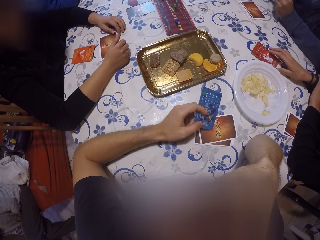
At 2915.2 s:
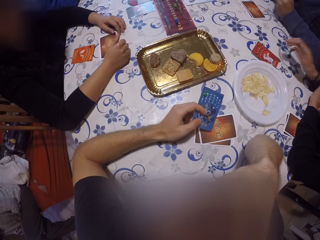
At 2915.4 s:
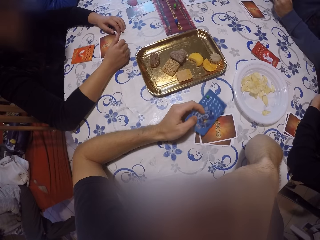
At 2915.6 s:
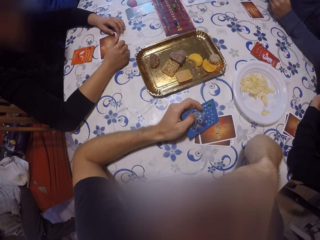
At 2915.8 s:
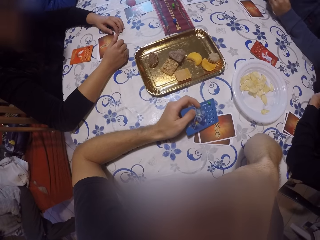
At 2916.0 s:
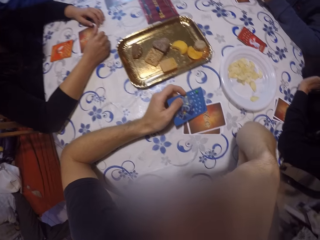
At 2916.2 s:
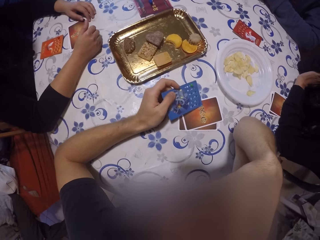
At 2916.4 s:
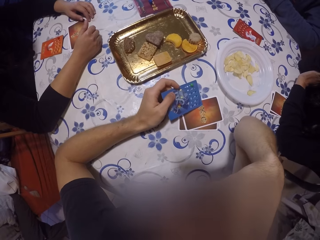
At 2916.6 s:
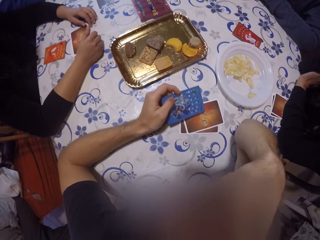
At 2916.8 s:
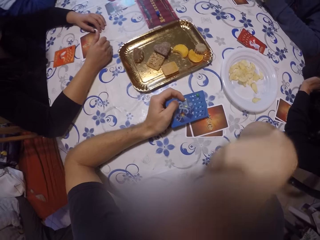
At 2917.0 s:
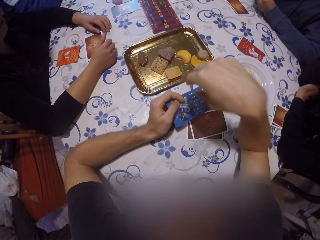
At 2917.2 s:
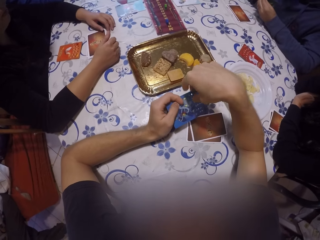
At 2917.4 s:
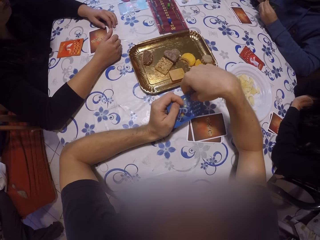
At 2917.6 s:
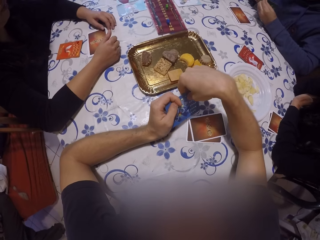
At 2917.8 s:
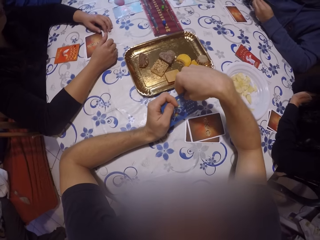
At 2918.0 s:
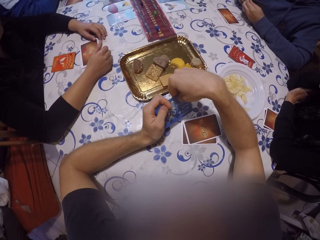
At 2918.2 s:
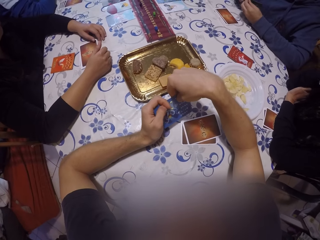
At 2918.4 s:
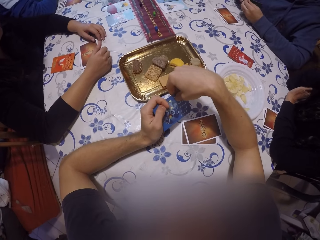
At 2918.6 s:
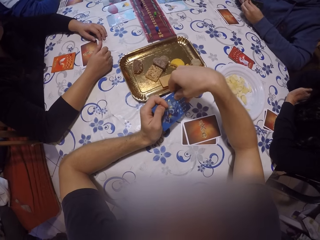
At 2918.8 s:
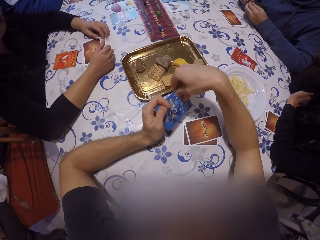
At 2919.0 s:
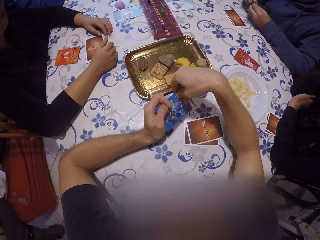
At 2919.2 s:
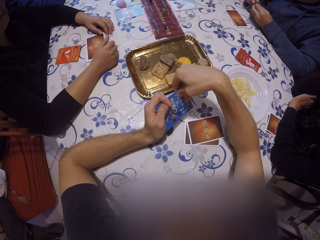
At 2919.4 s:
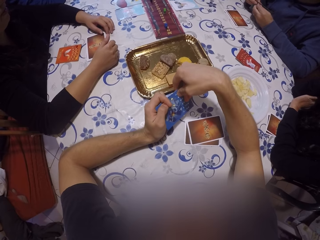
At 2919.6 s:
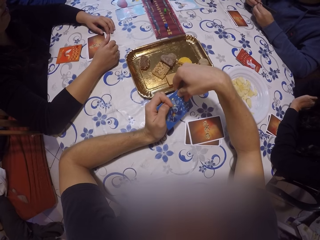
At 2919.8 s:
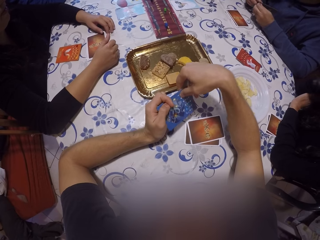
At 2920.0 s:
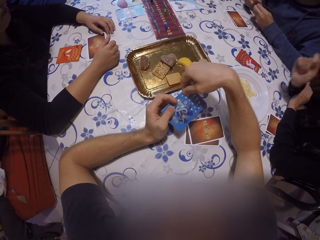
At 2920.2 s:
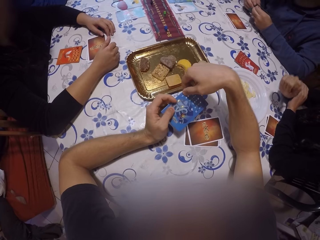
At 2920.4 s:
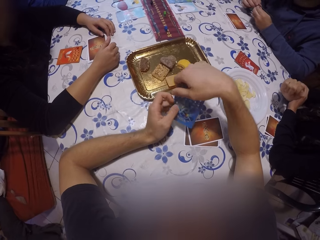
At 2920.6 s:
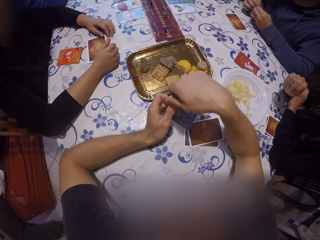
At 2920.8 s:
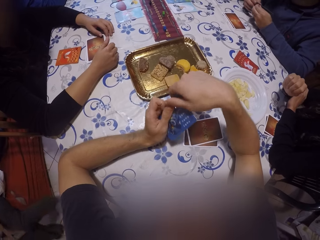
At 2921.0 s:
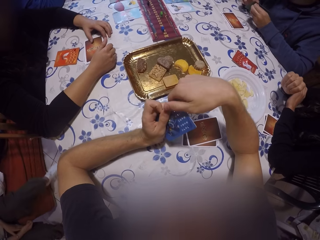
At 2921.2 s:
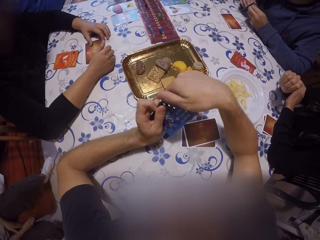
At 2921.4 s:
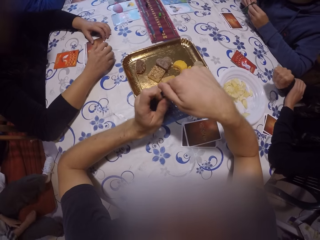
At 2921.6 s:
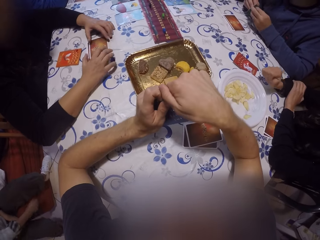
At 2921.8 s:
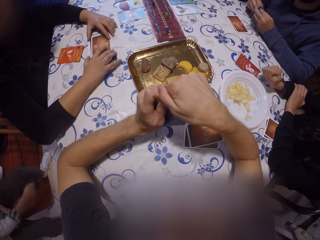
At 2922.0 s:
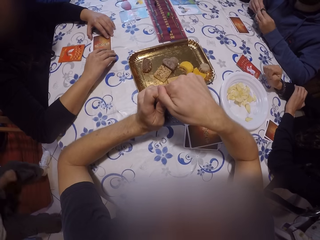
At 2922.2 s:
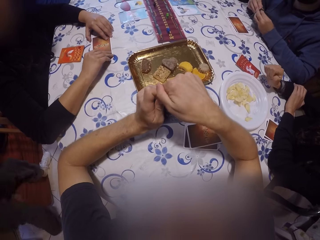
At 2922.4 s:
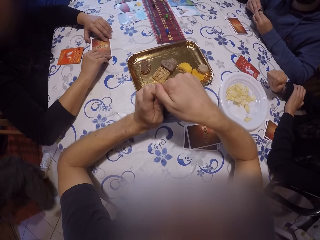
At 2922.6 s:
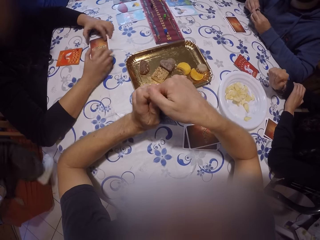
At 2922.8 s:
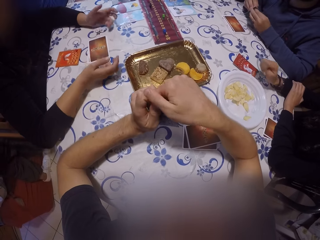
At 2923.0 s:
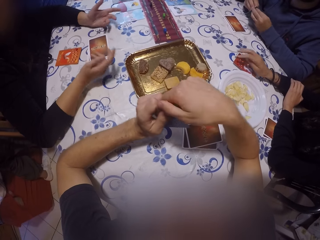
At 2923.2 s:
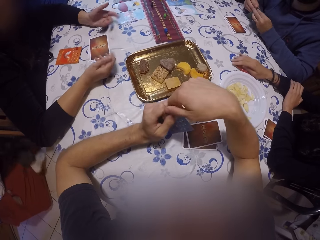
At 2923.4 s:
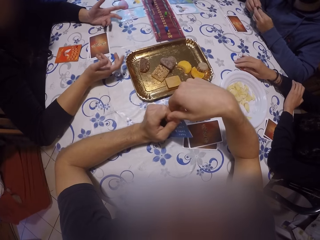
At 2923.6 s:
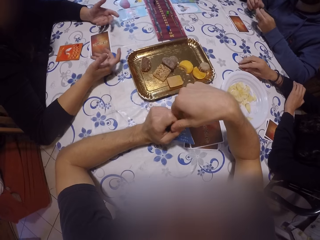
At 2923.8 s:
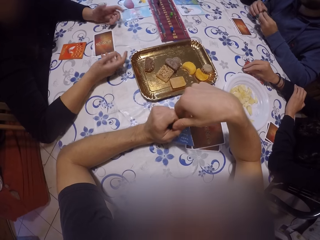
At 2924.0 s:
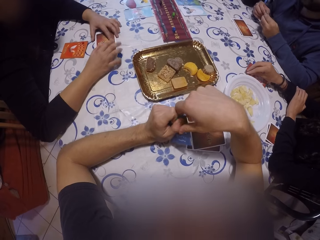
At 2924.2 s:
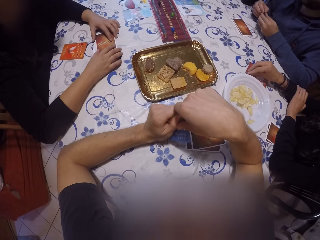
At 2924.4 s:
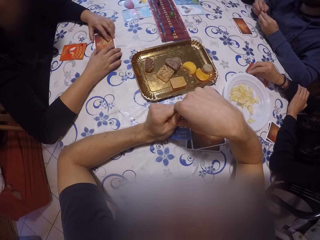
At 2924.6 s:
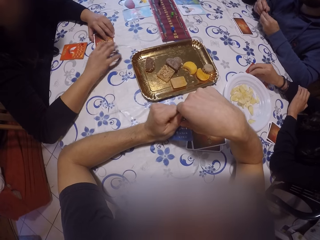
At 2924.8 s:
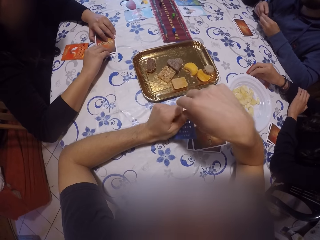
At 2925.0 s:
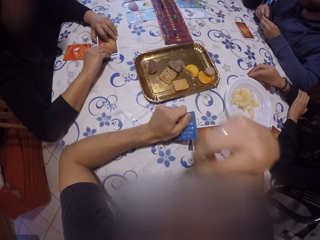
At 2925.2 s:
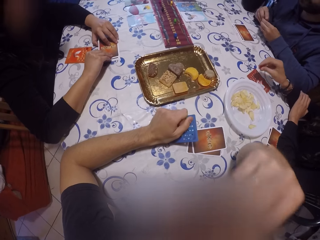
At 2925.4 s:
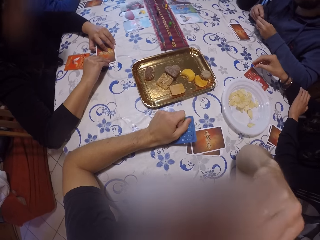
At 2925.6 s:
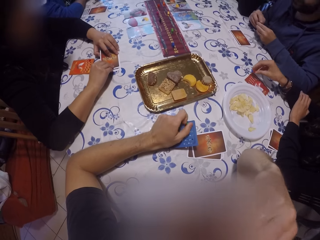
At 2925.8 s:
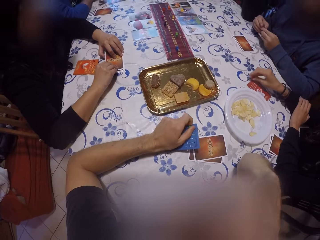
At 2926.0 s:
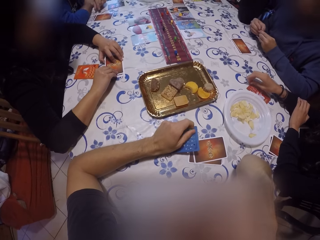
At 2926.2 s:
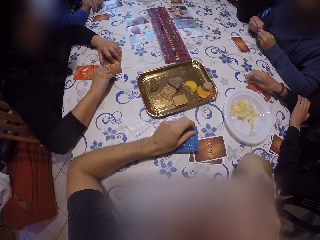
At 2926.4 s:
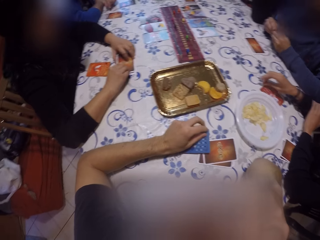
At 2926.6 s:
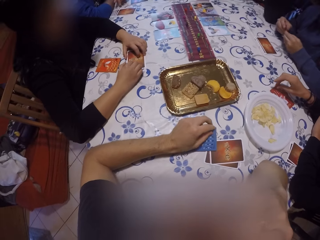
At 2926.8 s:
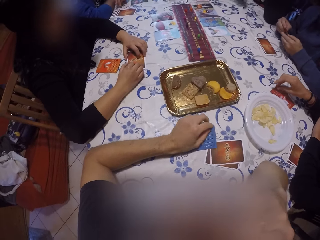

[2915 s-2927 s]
A woman lifts her hand from the card. The camera wearer holds the card with both hands. The woman lowers her right hand. Another woman places both hands on the pack of cards on the table. The other woman removes her hands from the pack of cards on the table. The other woman gestures. The other woman places both hands on the pack of cards on the table. The other woman holds the cards on the table. The camera wearer moves his right hand towards his chin.

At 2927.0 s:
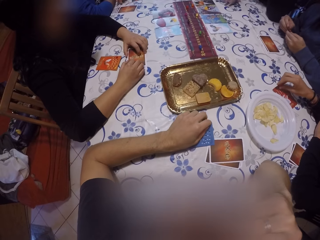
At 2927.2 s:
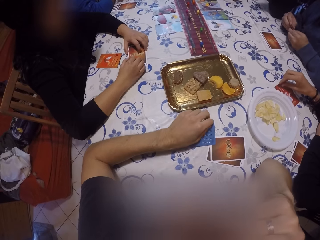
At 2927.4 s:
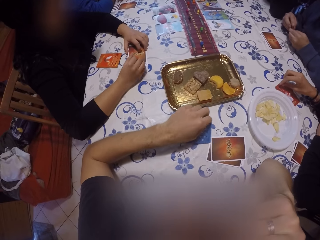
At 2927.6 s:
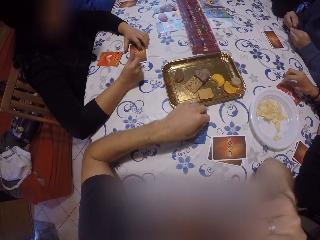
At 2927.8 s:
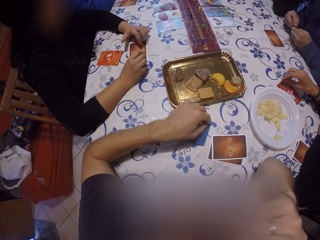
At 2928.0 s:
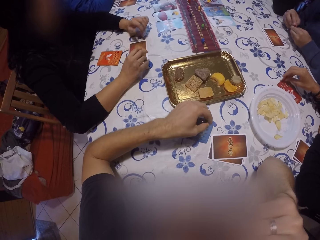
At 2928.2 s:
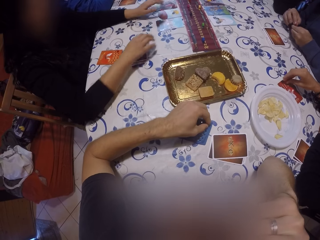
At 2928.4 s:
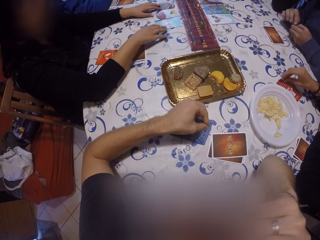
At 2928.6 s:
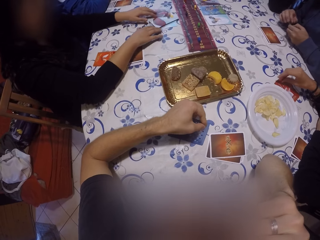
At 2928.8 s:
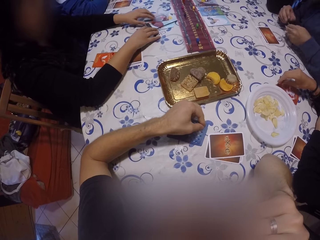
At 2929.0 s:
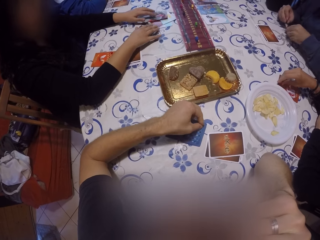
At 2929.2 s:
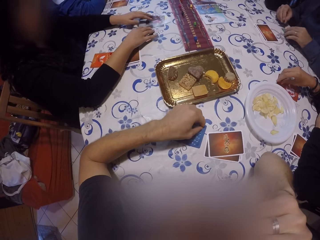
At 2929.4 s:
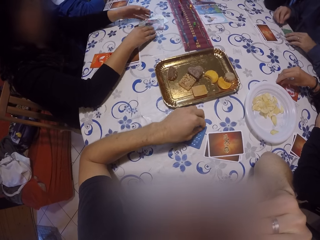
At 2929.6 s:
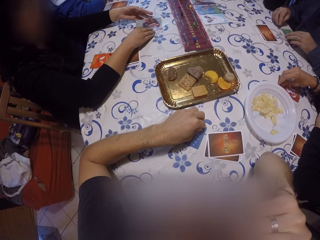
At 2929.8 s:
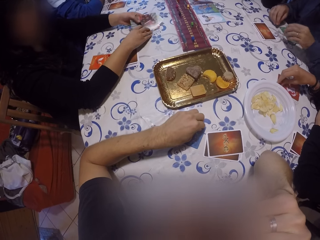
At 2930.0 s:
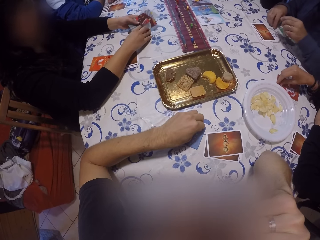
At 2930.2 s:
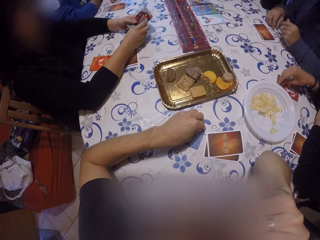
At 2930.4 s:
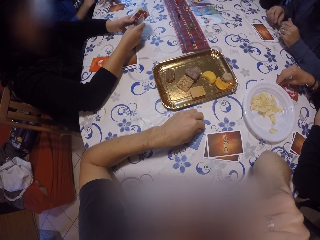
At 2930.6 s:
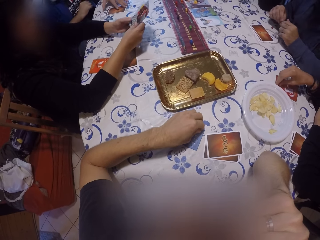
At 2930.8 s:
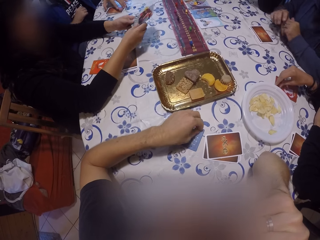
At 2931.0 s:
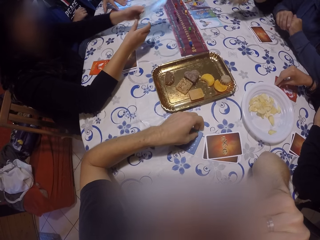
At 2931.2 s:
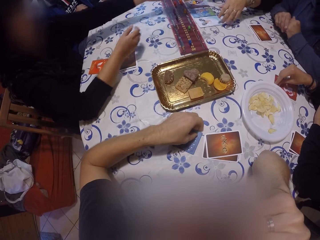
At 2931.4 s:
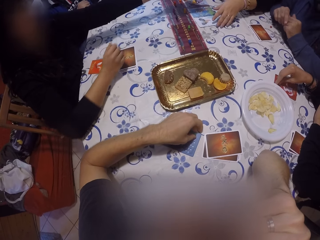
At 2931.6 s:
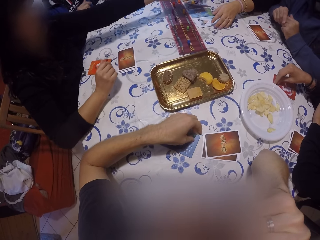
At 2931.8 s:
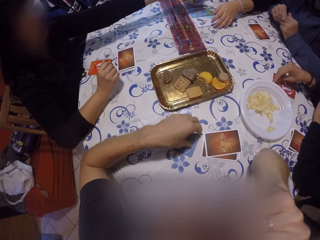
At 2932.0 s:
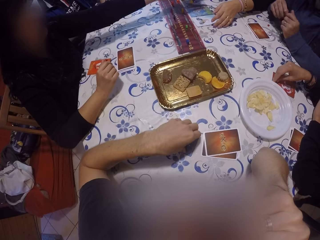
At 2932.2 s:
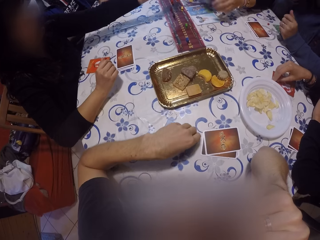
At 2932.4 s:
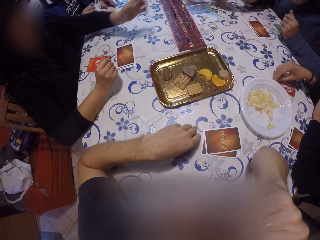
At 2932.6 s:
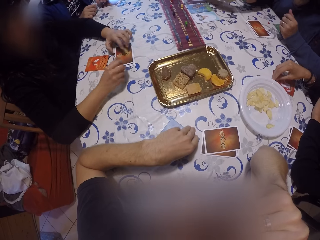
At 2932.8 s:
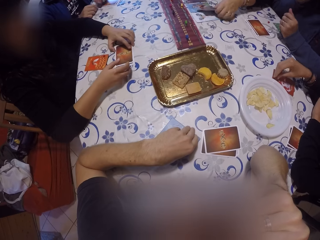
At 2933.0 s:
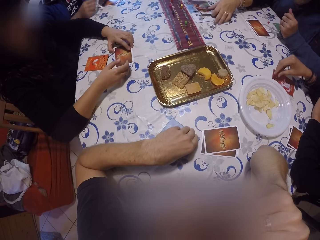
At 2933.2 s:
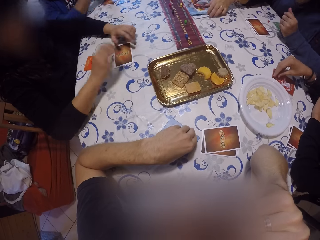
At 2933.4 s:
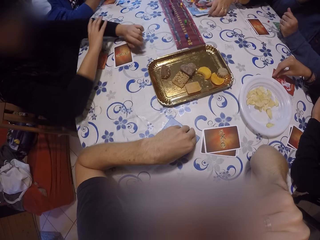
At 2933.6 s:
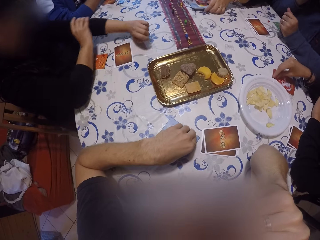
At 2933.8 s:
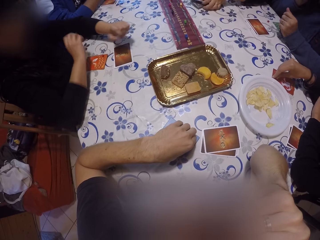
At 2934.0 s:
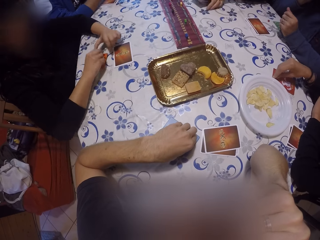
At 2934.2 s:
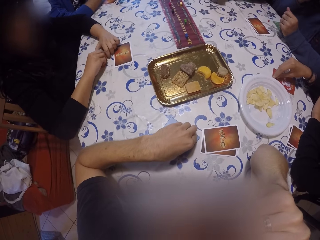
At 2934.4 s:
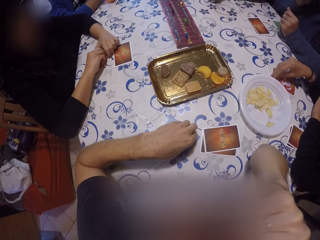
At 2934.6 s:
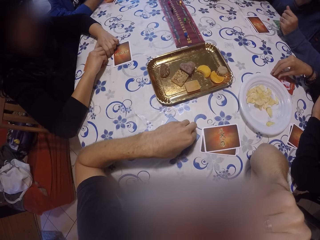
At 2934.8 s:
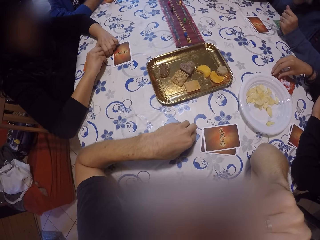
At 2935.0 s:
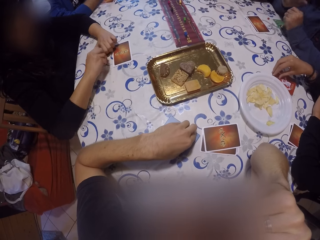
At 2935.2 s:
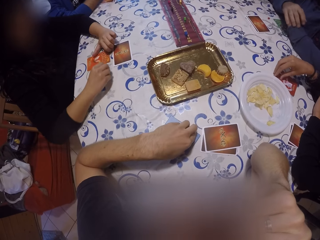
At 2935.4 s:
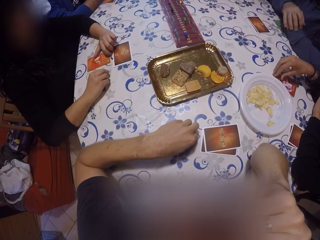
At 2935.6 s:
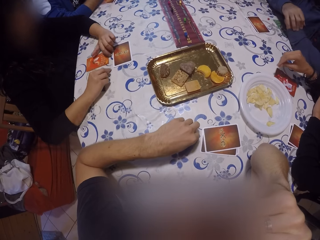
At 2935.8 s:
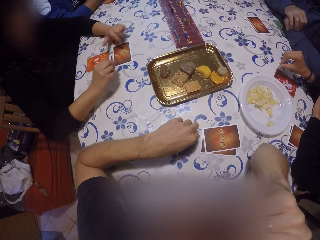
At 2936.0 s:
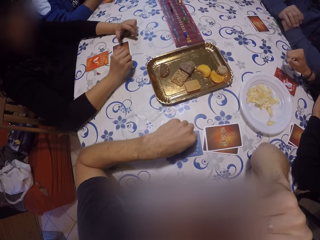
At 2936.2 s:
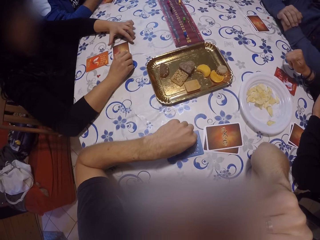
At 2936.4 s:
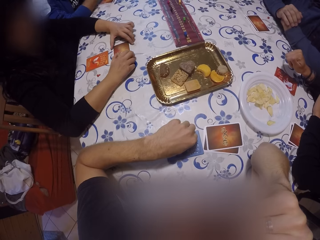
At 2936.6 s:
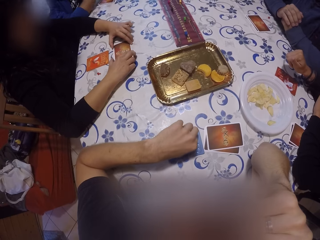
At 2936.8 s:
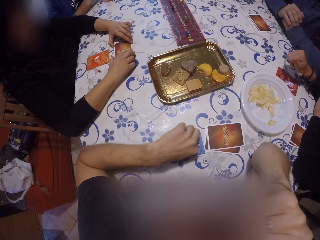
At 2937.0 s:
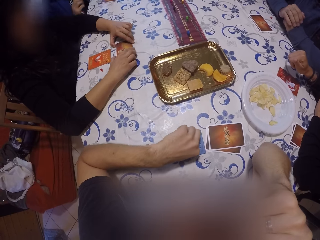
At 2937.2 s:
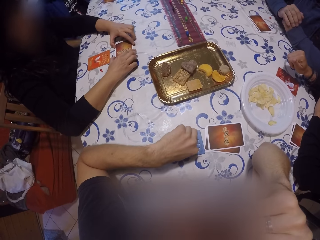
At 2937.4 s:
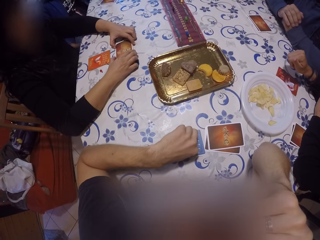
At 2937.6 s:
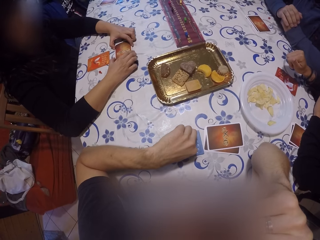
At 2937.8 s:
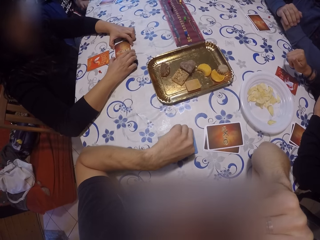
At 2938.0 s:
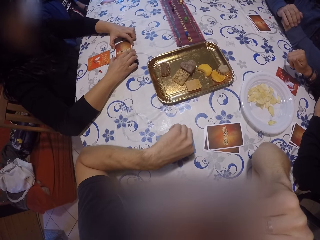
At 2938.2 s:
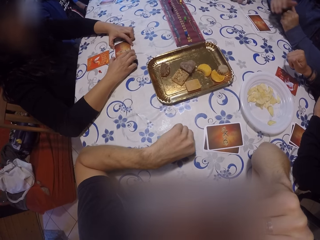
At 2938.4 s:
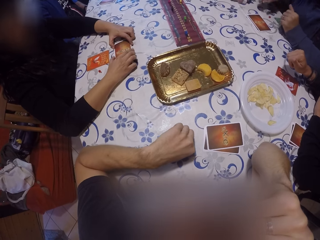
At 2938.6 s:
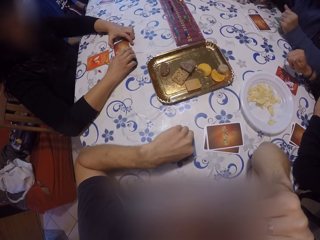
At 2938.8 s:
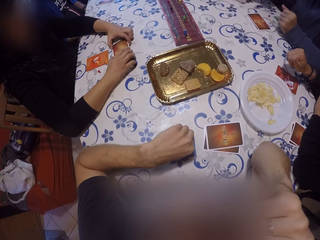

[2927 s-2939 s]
A woman holds a card on the table. The camera wearer takes a pack of cards on the table with both hands. Another woman picks up a pack of cards from the table with both hands and puts the cards together. A man places a checker on the table. The second woman passes the cards to a third woman. The second woman places both hands on the pack of cards on the table. The third woman puts the cards together. The second woman adjusts her sleeve with her right hand. The third woman lifts the cards from the table. The second woman places both hands on the pack of cards on the table. Another man removes his hands from the table.
